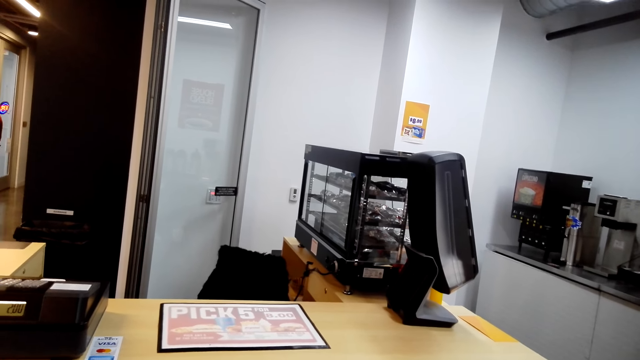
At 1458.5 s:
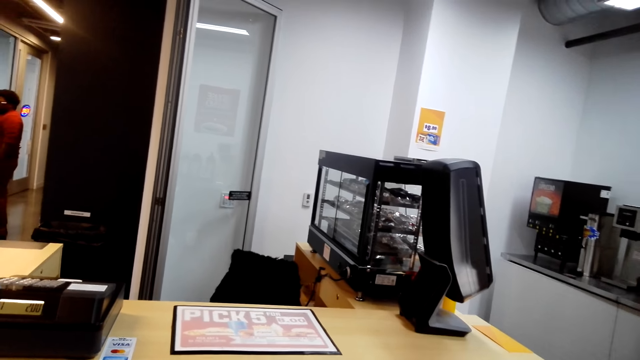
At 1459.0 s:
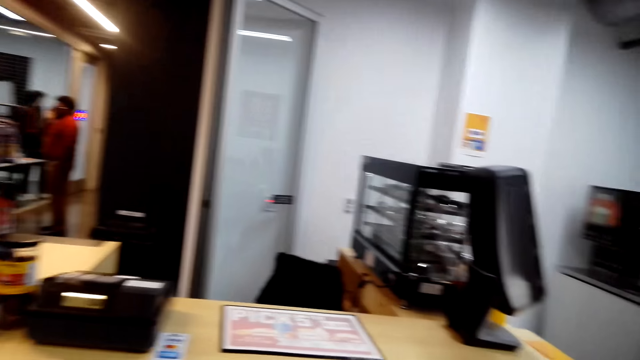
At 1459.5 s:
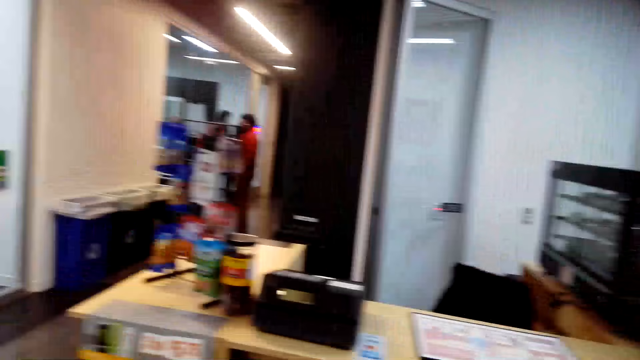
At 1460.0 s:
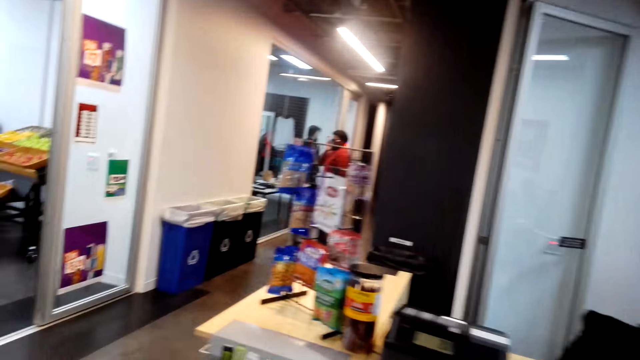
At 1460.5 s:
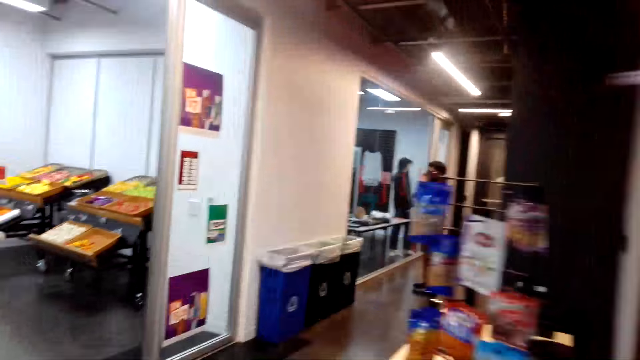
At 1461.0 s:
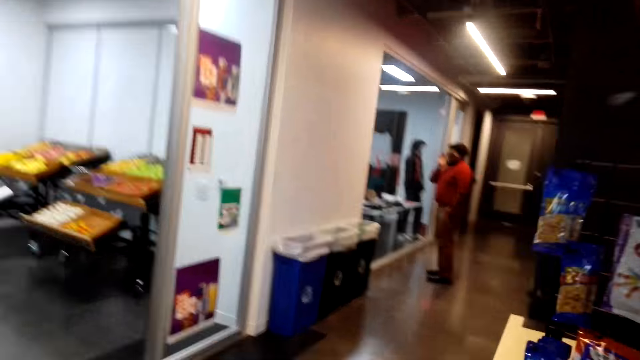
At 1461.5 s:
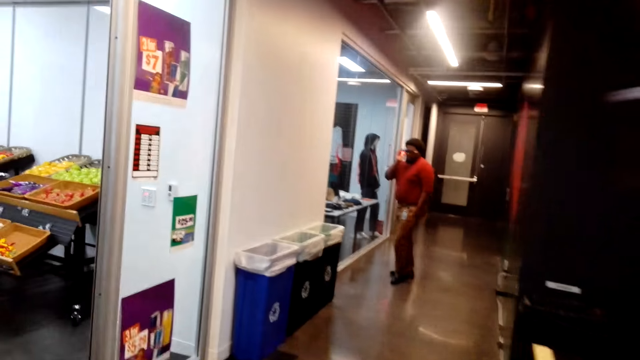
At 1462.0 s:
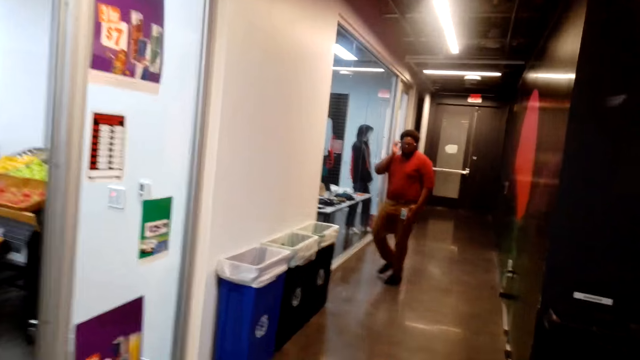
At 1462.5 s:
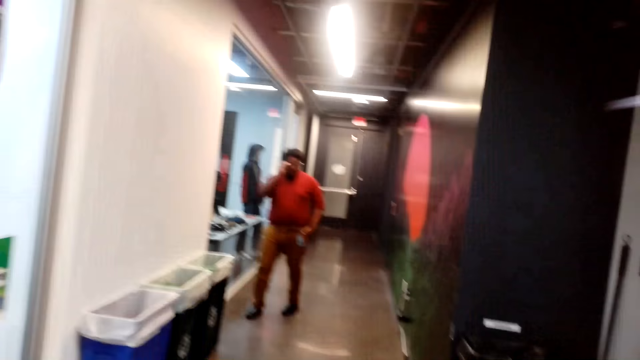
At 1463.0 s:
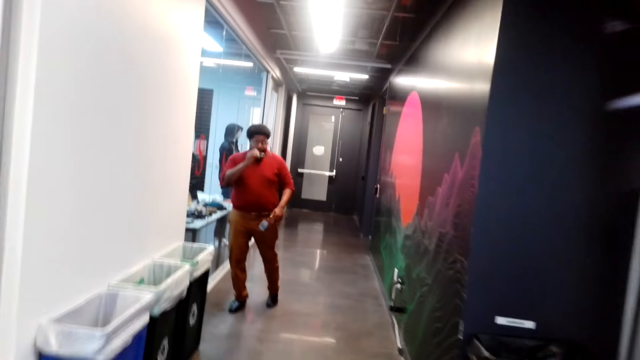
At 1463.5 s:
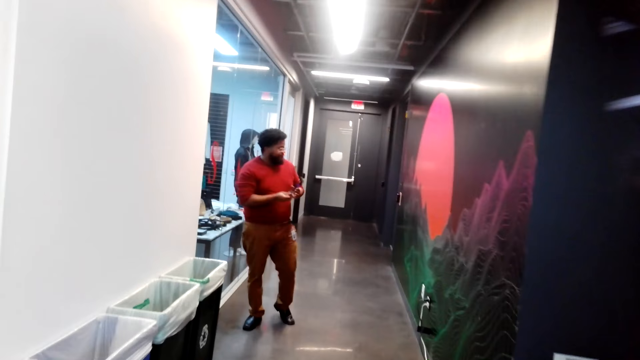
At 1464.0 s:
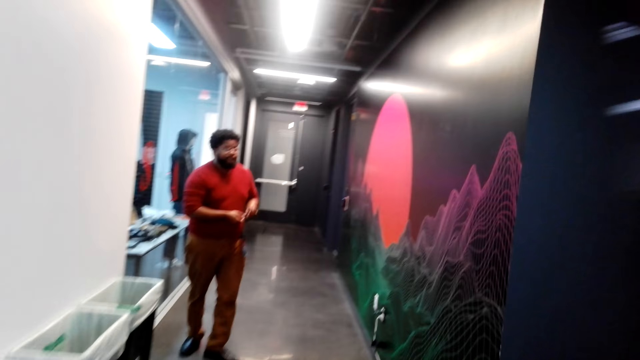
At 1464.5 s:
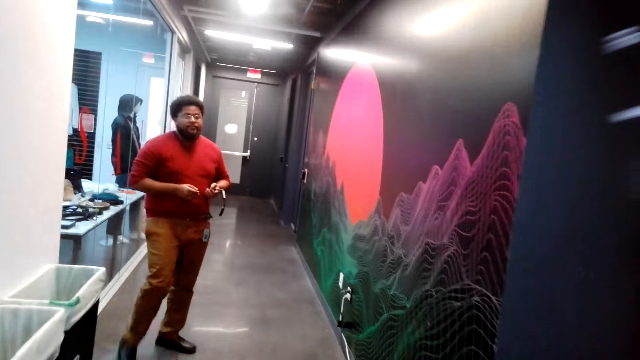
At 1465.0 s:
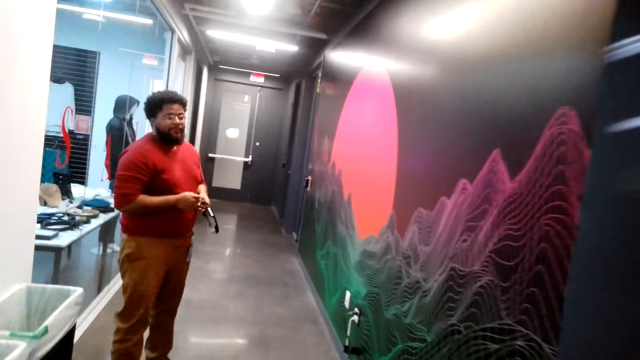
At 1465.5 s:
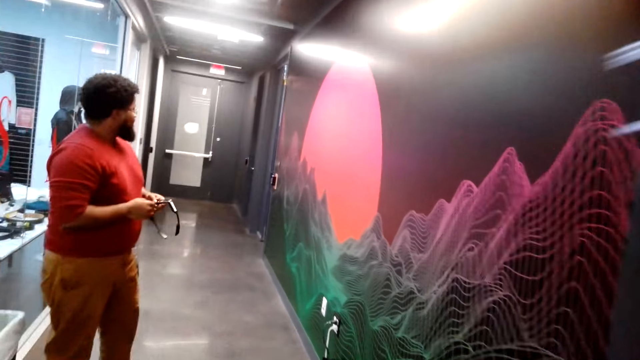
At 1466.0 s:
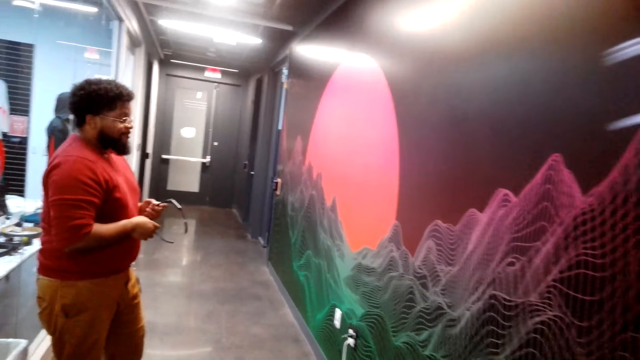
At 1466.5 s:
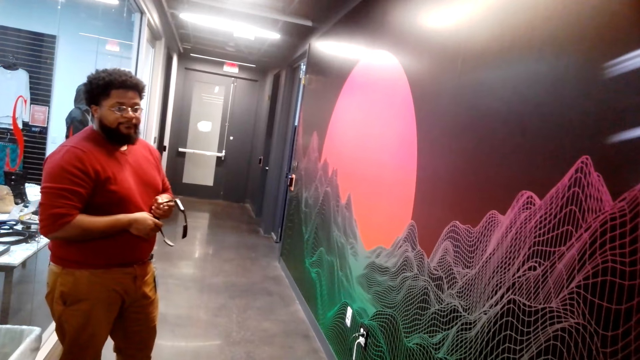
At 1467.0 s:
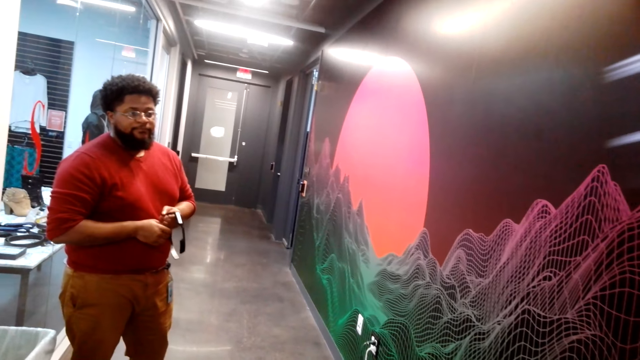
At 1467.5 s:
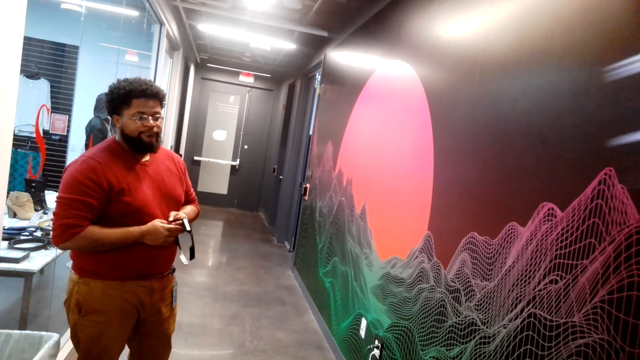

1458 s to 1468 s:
The camera wearer walks around the store. A man walks in the building. The man stands in the building.
